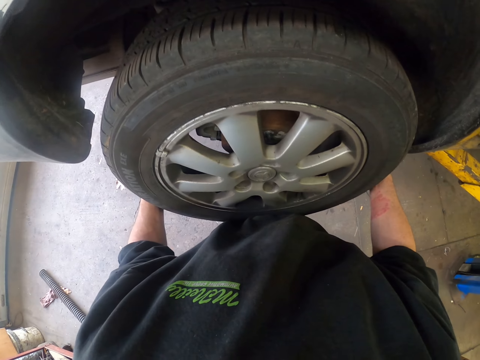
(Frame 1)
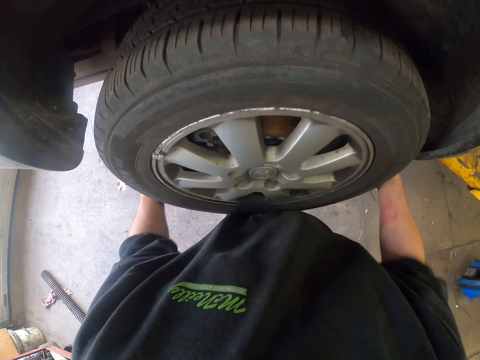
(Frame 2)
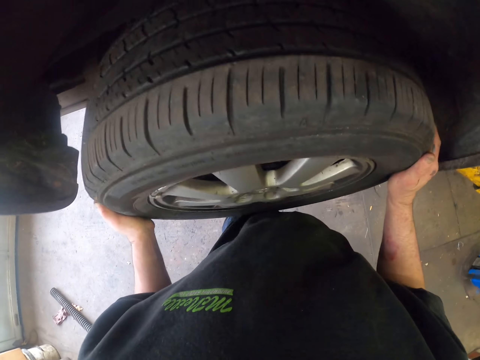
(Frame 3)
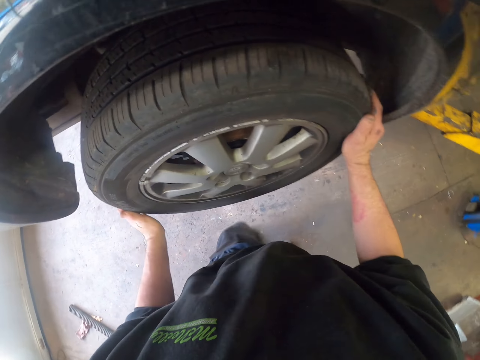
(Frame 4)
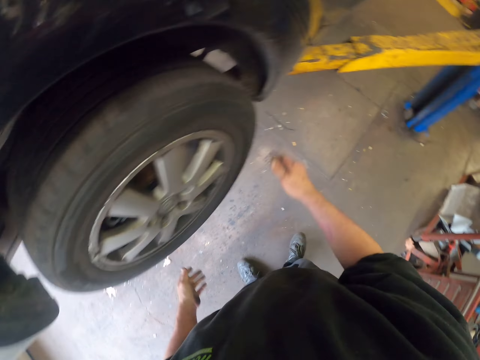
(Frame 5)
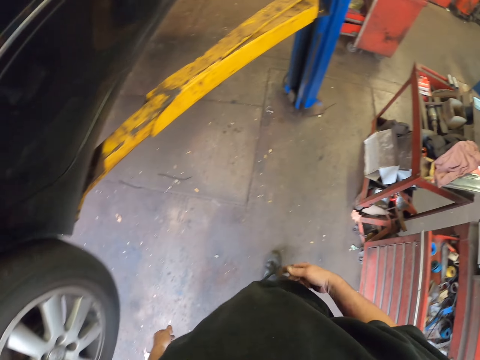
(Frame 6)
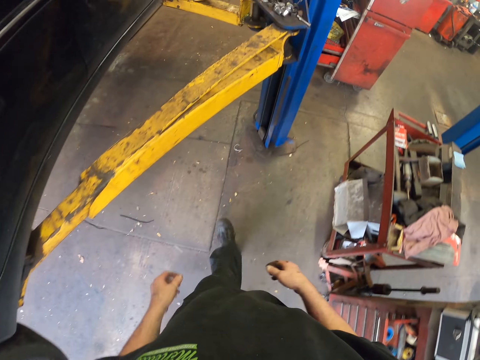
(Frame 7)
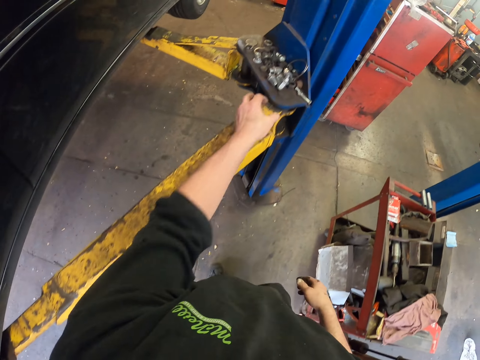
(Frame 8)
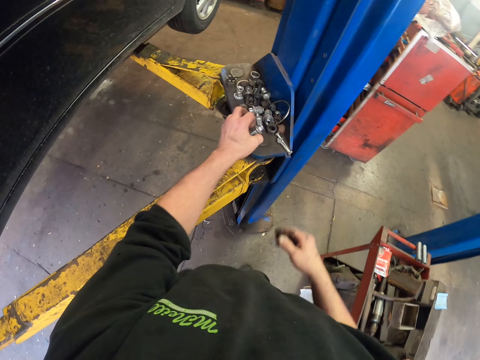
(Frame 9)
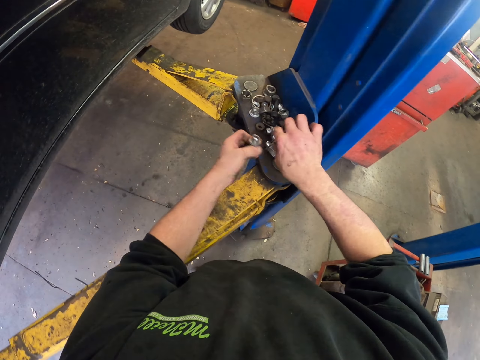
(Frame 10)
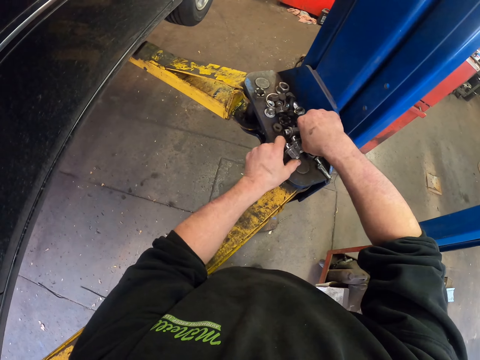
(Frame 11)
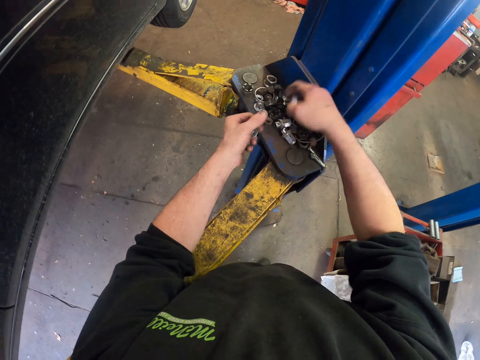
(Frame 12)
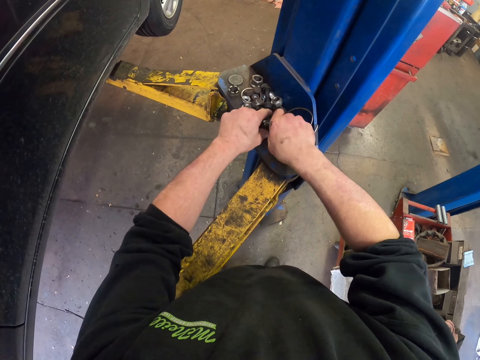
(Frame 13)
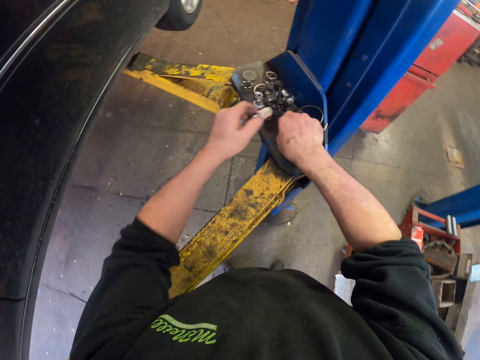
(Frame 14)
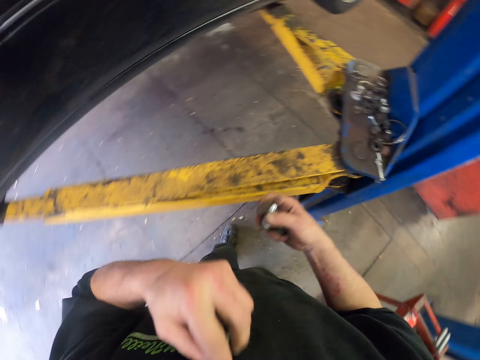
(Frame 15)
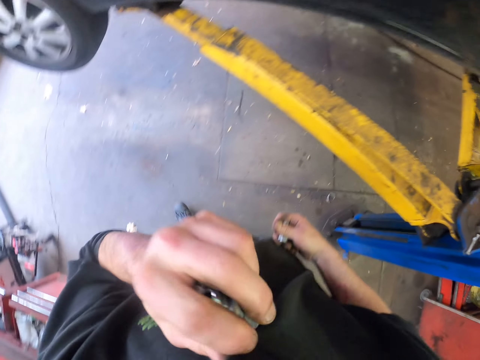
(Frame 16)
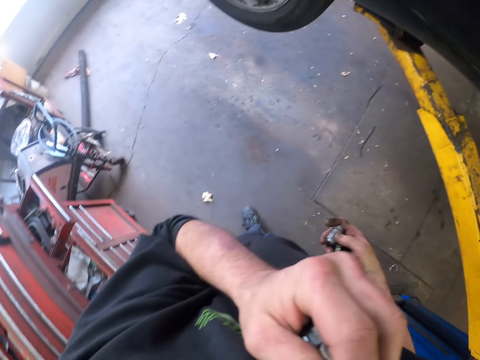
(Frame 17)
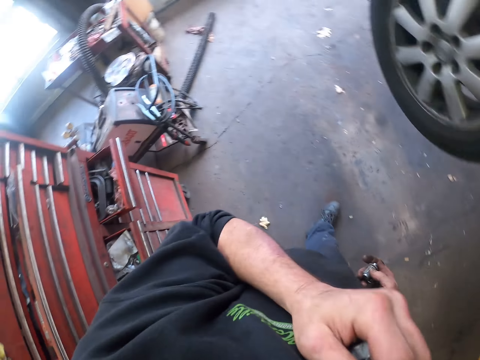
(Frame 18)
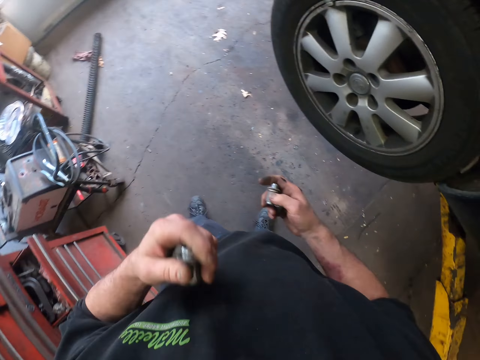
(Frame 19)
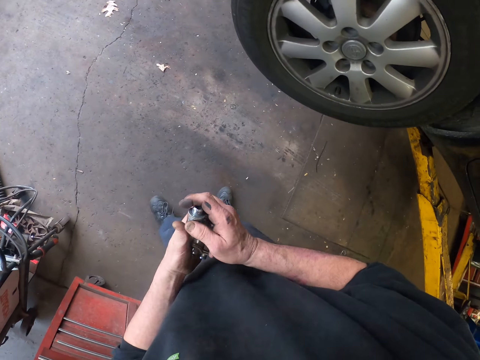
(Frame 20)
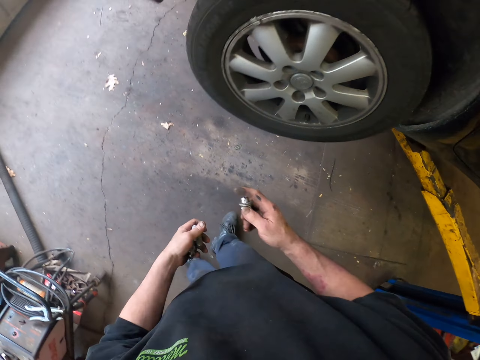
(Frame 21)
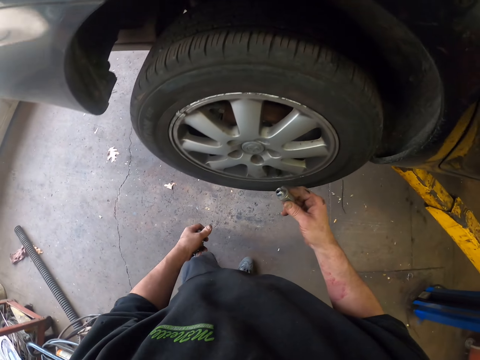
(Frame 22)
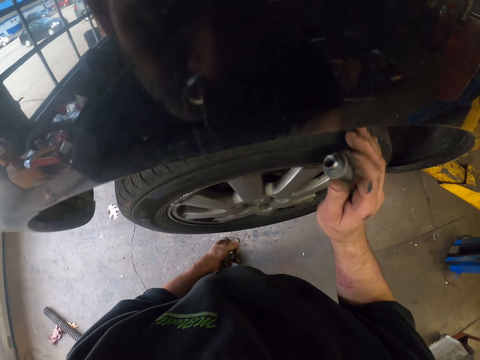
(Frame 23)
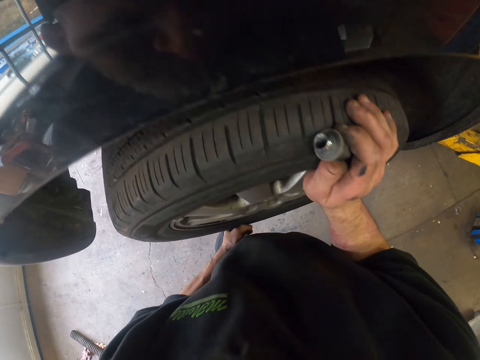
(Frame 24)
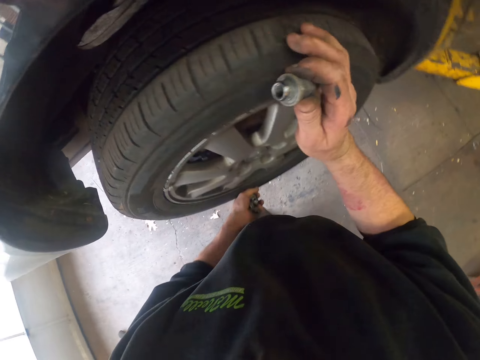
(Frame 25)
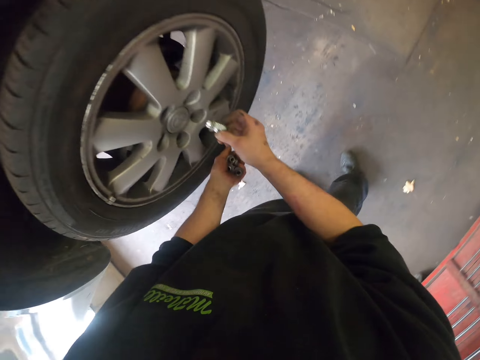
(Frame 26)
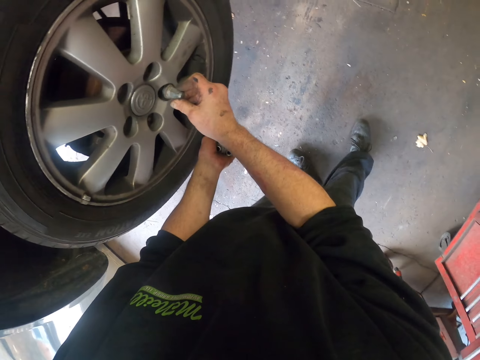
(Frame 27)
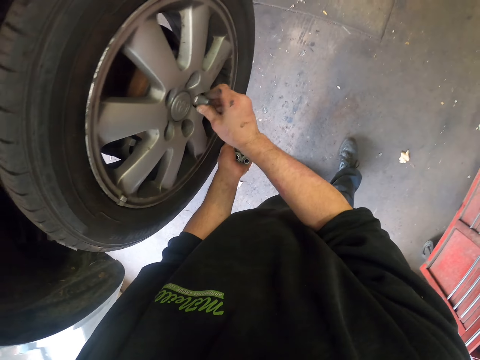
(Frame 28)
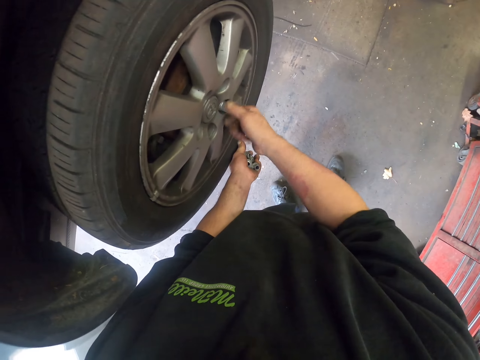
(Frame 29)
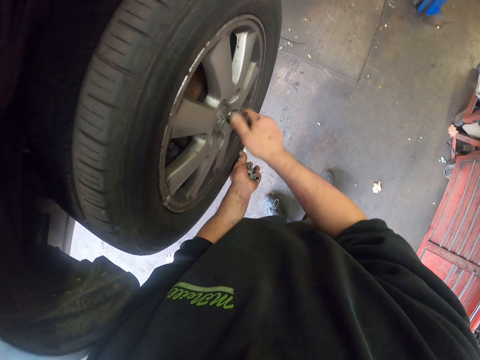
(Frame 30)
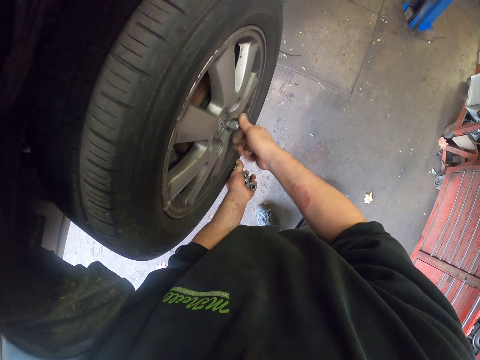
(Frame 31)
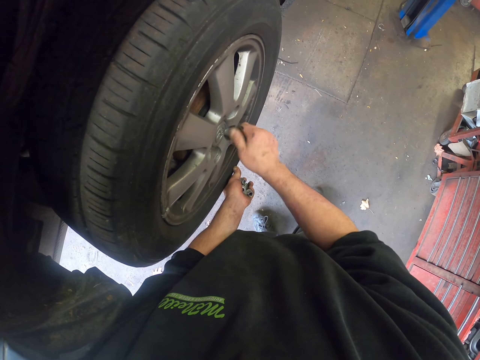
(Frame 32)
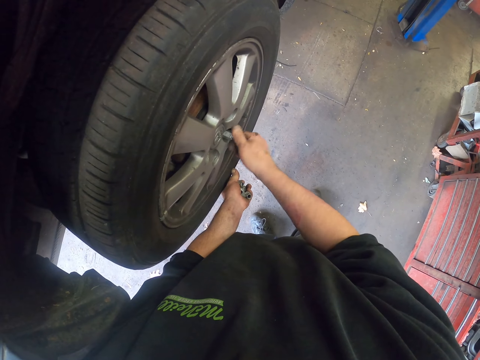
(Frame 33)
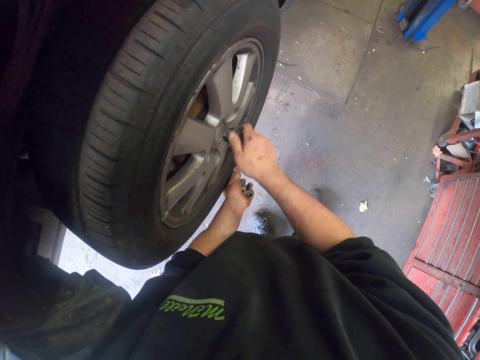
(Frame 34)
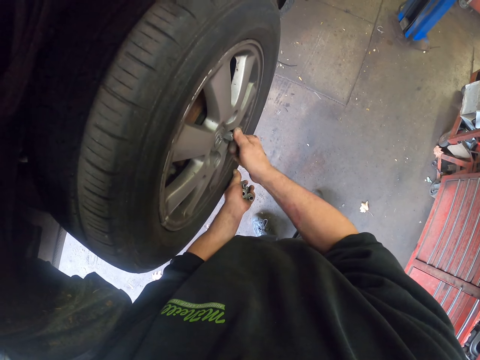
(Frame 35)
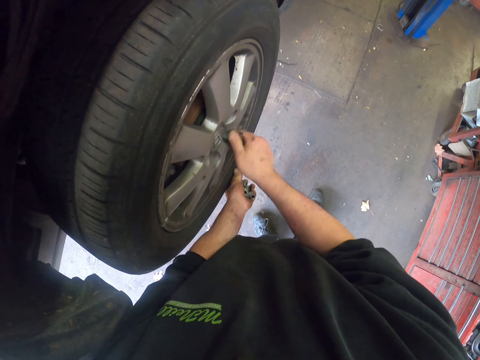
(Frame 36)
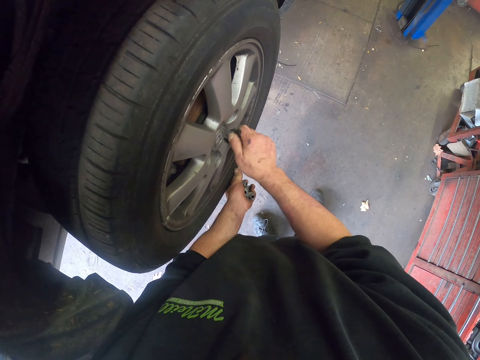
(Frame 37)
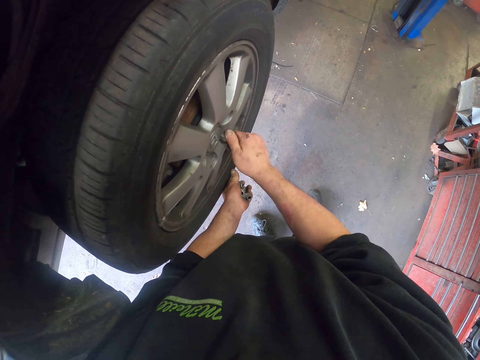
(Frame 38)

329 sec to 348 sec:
The camera wearer fits the wheel on the shaft. They walk in the garage. They pick bolts from the tray. They hold their face. They fix the tire. They push the wheel with the hand. They put the bolts in the wheel lug.

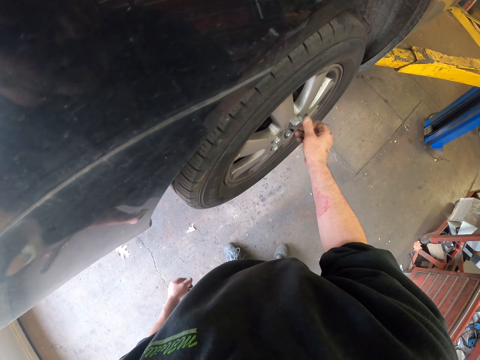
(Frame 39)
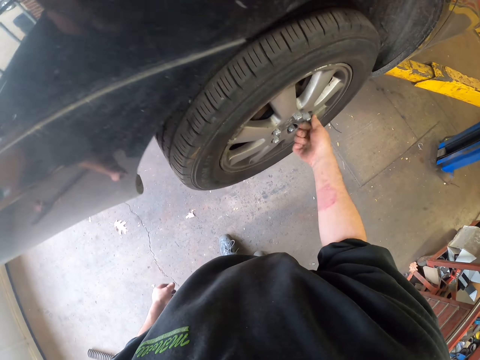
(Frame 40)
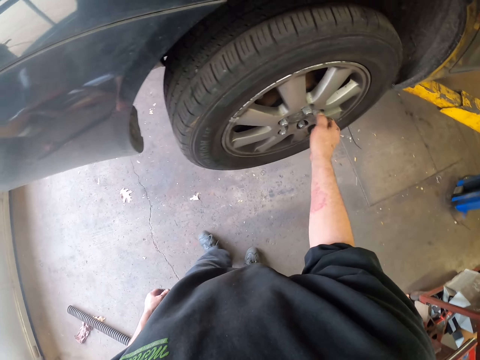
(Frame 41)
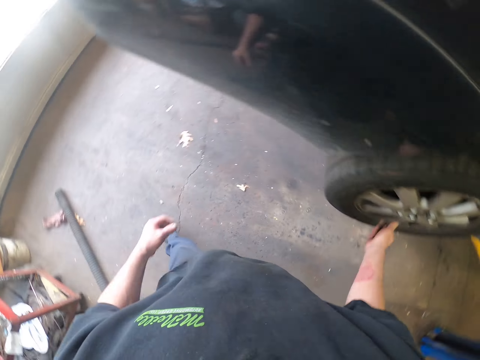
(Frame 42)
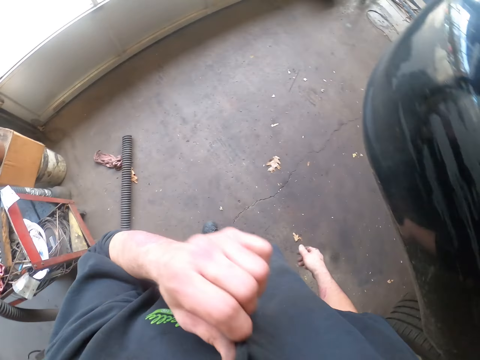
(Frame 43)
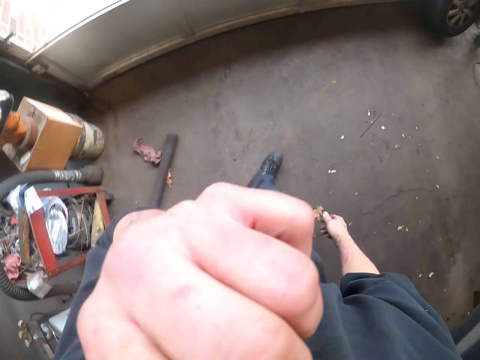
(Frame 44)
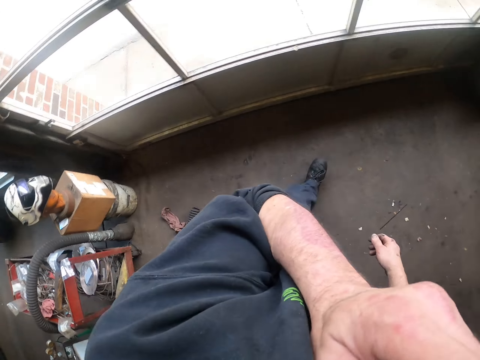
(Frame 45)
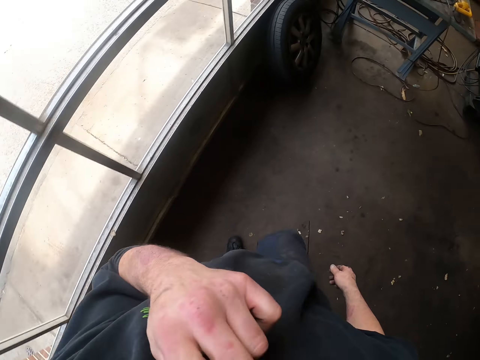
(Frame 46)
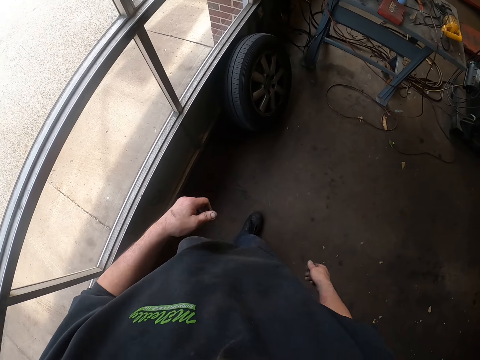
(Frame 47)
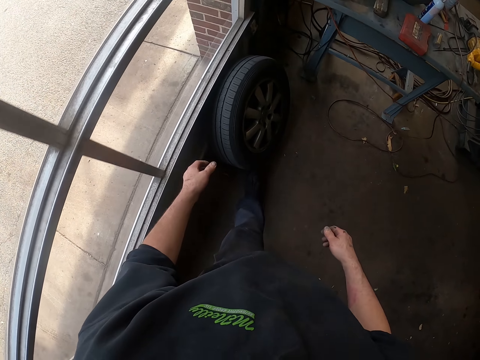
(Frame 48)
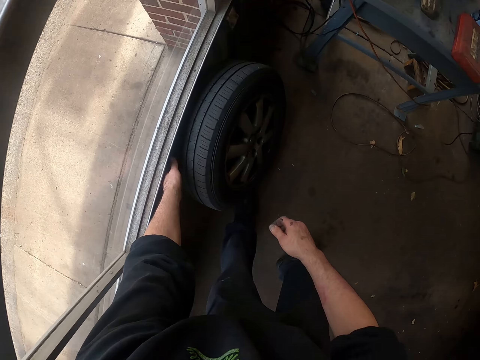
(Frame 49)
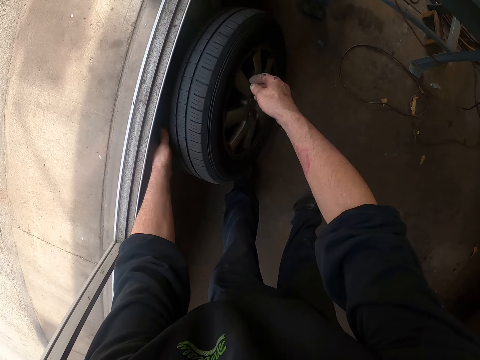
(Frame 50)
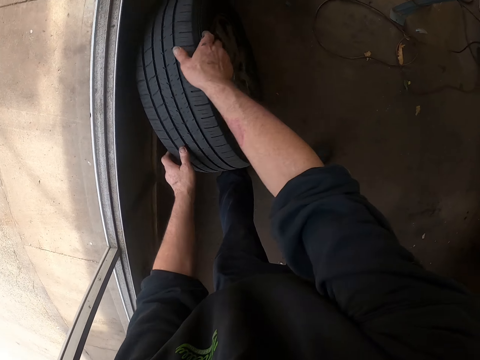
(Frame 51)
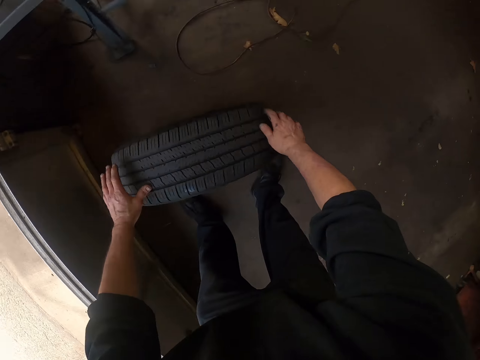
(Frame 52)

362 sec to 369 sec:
The camera wearer walks. They hold their face. They pick up a wheel.
